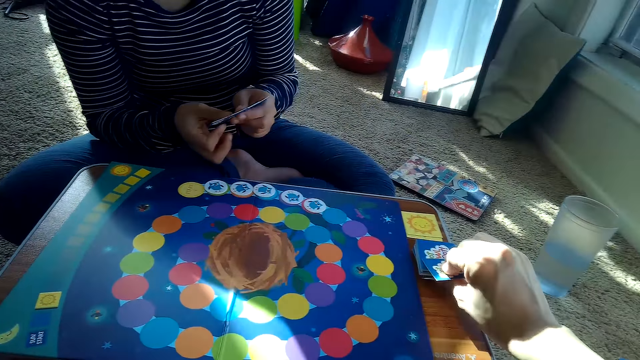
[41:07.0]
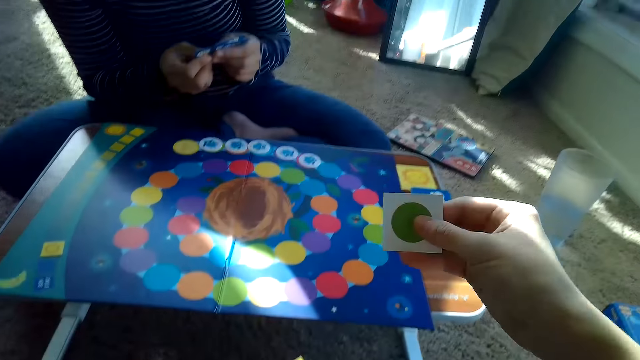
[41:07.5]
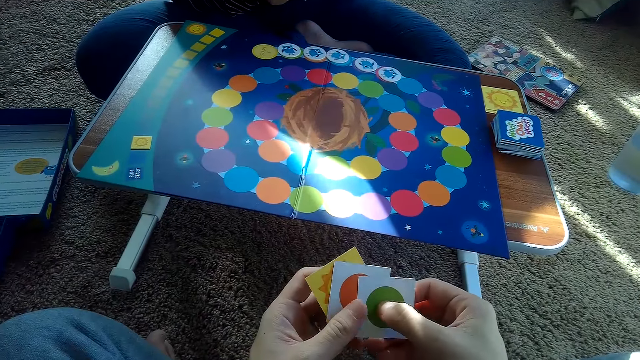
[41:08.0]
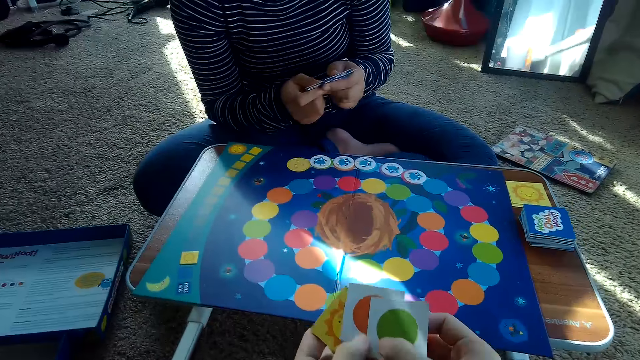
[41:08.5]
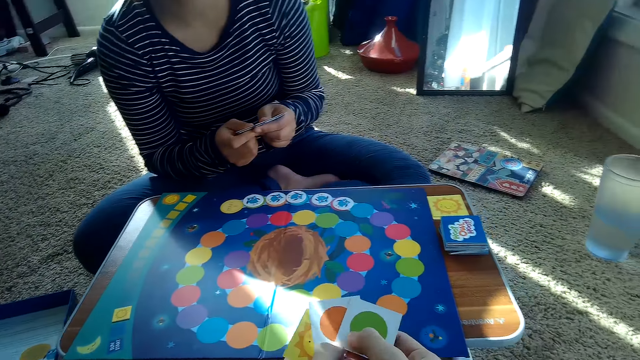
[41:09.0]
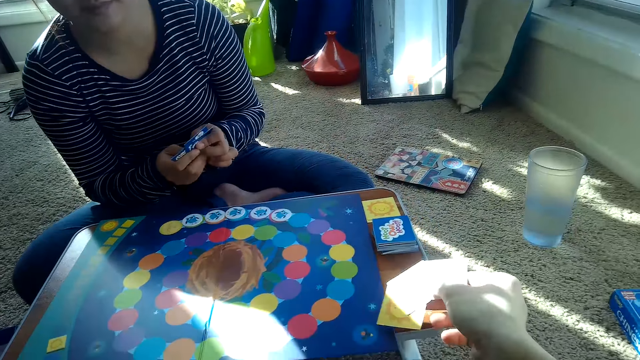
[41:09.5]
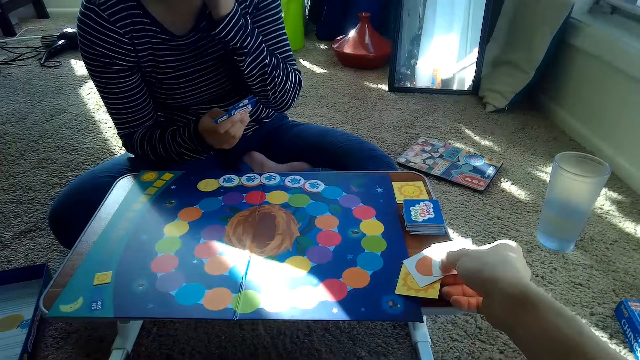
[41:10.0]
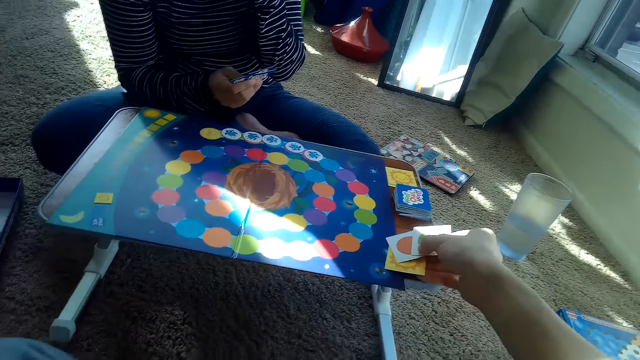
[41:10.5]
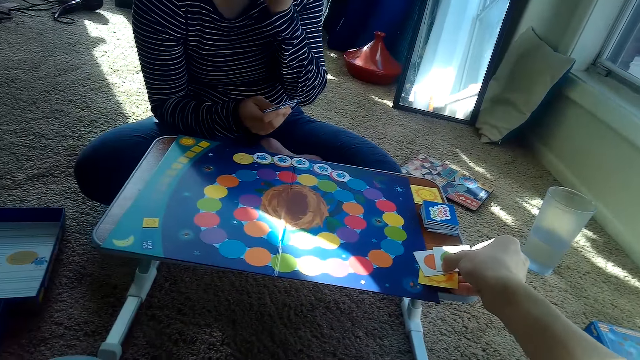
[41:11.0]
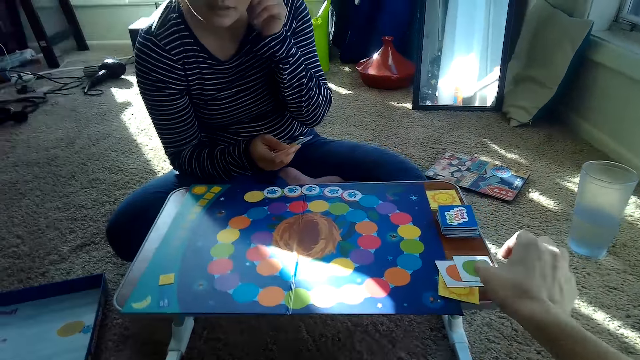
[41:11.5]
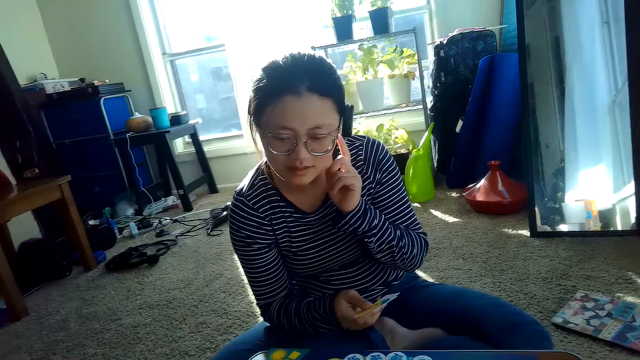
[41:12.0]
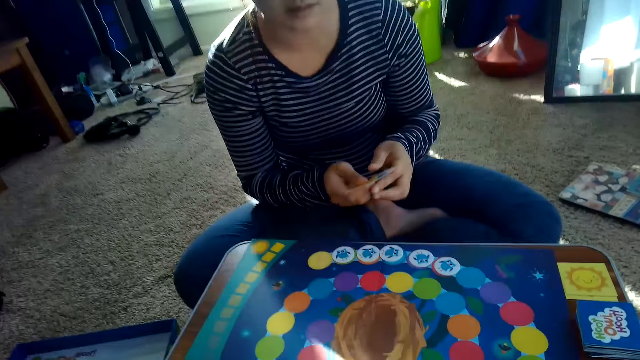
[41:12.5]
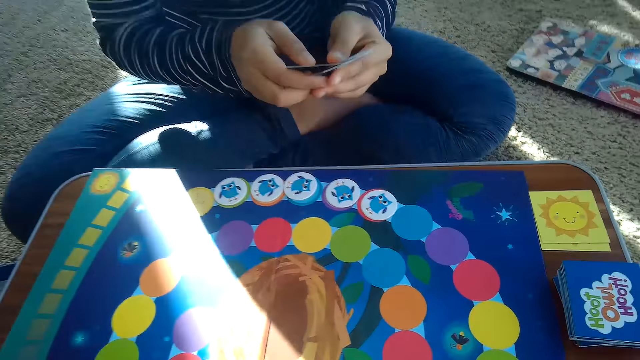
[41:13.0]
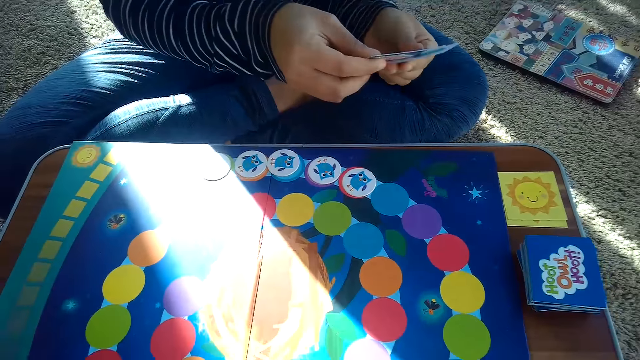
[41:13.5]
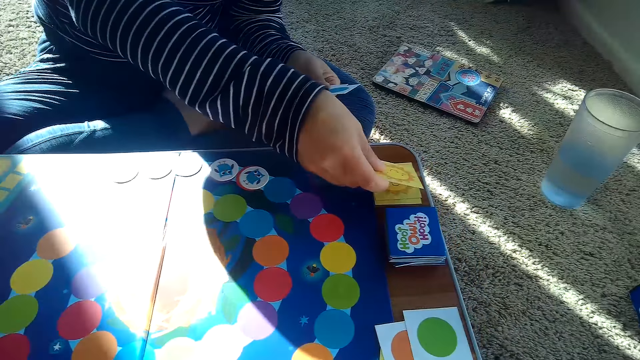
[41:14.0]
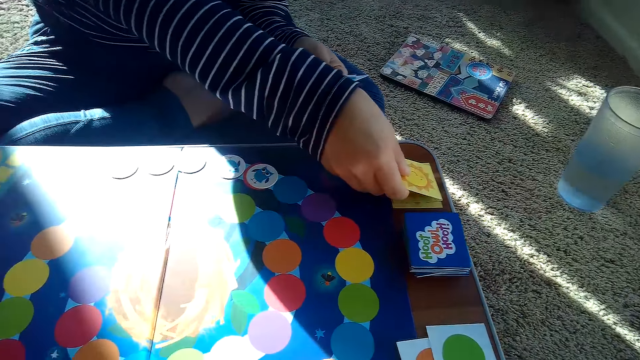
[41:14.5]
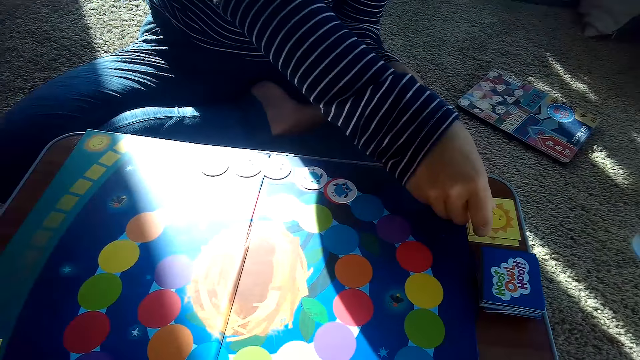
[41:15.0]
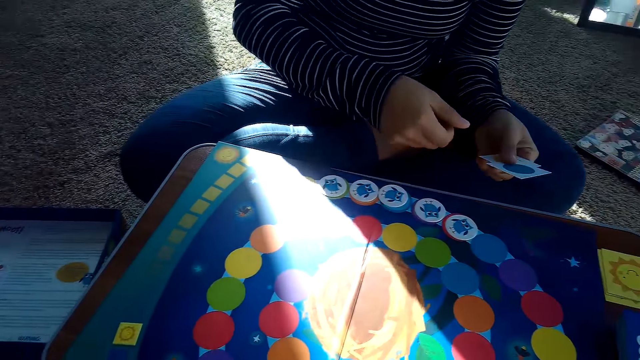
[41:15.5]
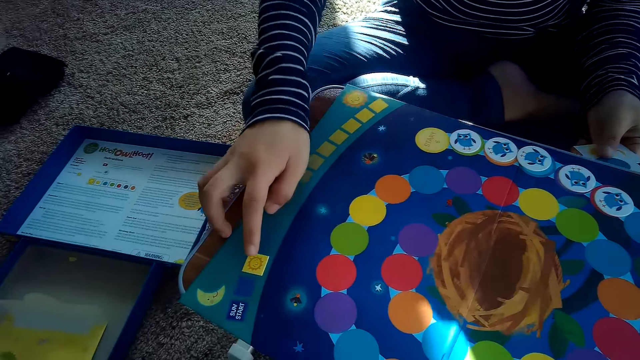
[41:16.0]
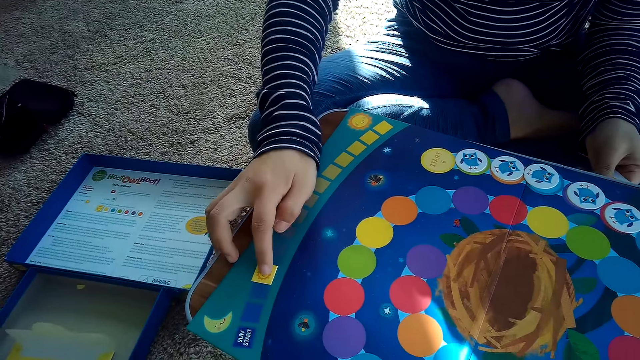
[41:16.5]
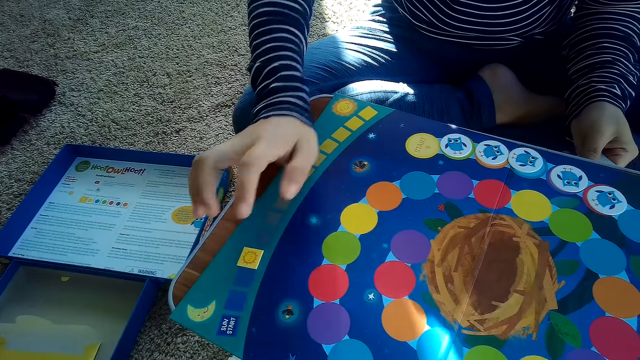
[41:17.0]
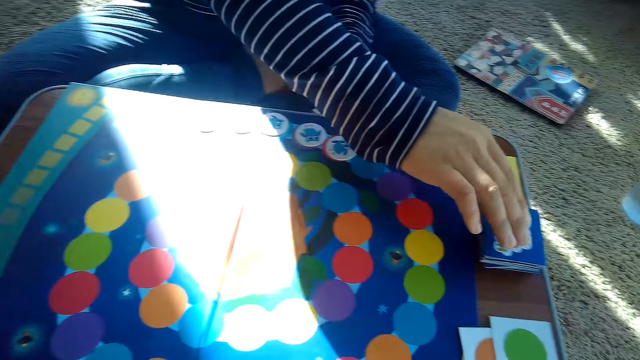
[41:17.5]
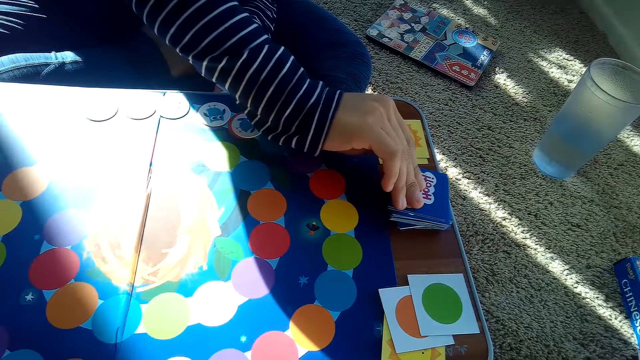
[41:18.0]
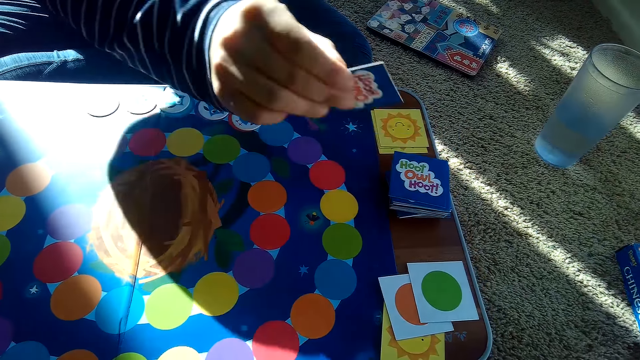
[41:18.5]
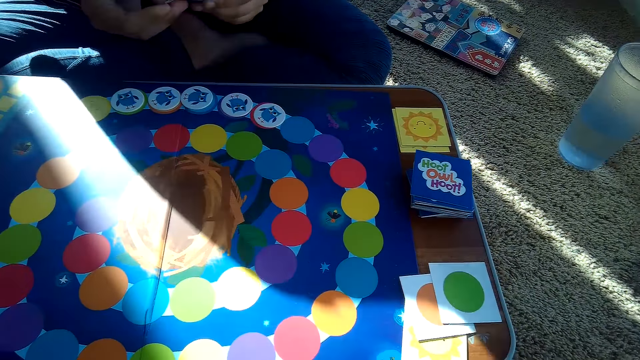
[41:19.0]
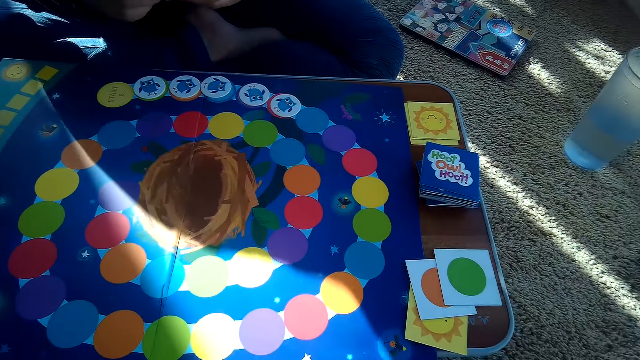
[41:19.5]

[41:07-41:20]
The camera wearer holds some cards in his hands. He drops the cards in his hand on the table with his right hand. The partner raises her left hand to her ear. The partner touches her face. The partner drops her left hand. The partner places a card on top of her stack of cards on the table. The partner adjusts a chip or card on the game board with her right hand. The partner picks a card from the stack of cards on the table with her right hand.

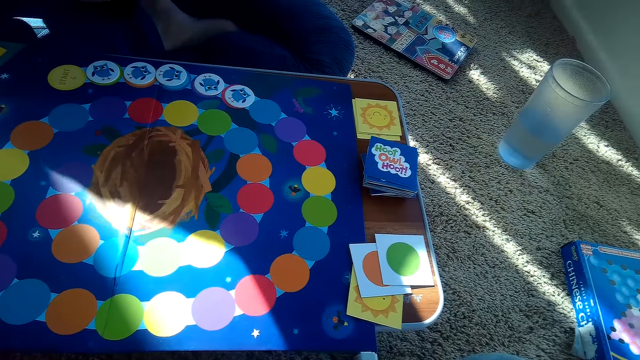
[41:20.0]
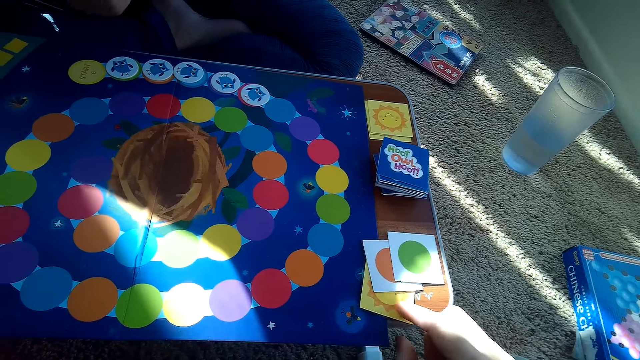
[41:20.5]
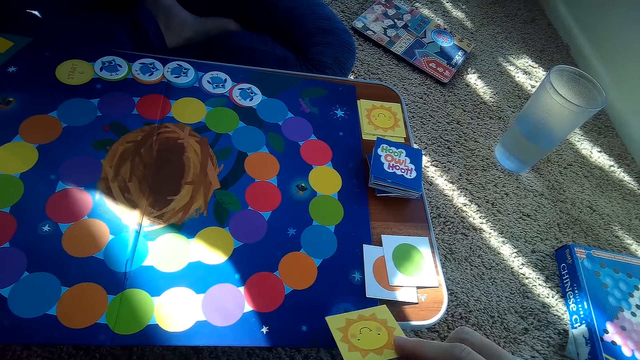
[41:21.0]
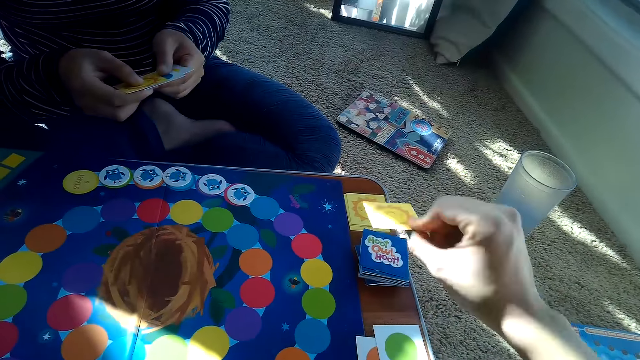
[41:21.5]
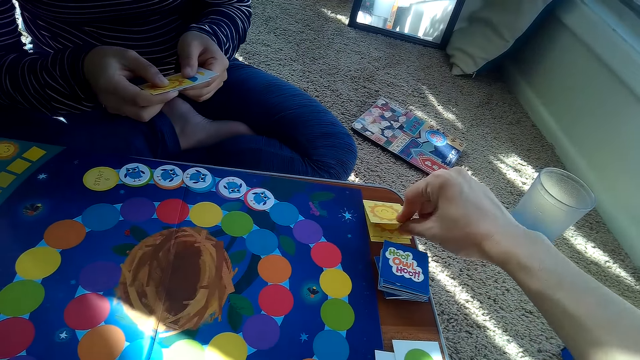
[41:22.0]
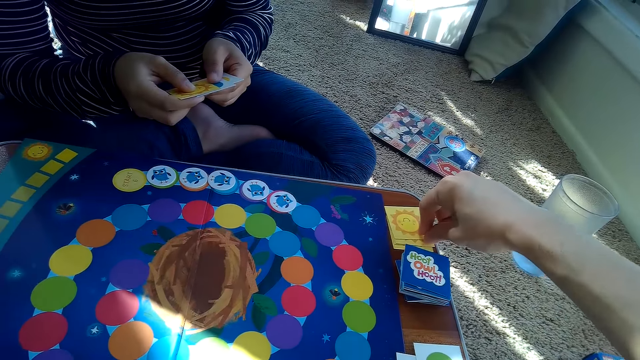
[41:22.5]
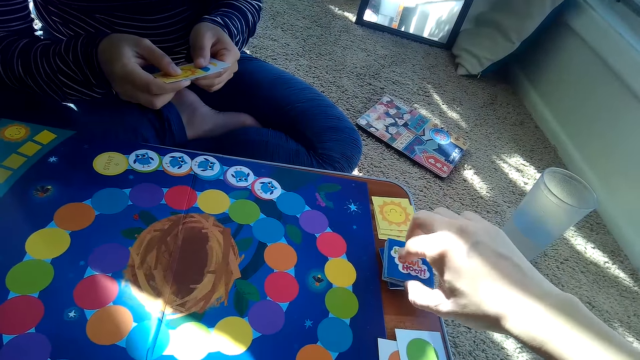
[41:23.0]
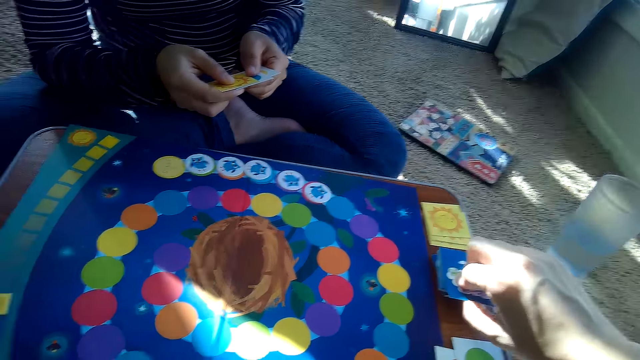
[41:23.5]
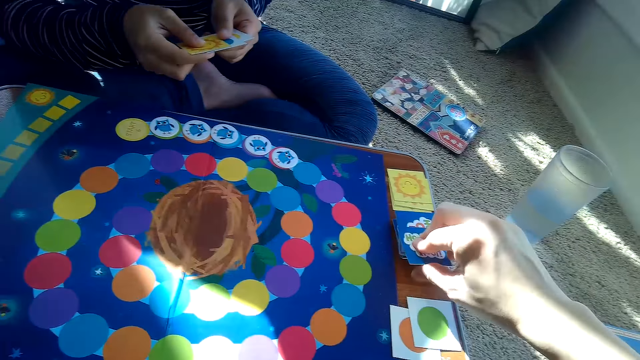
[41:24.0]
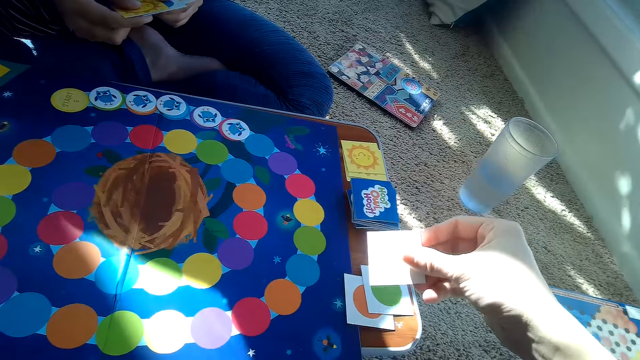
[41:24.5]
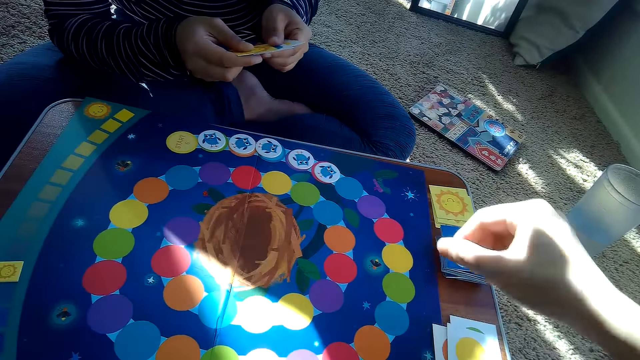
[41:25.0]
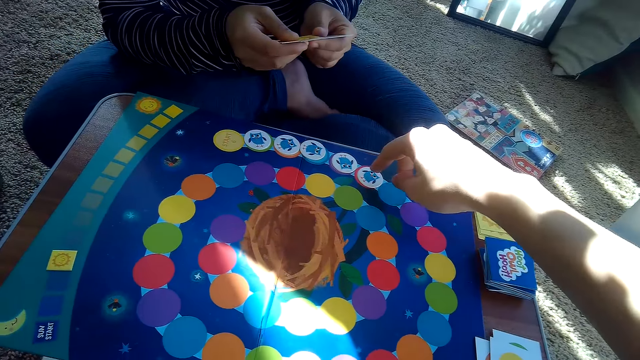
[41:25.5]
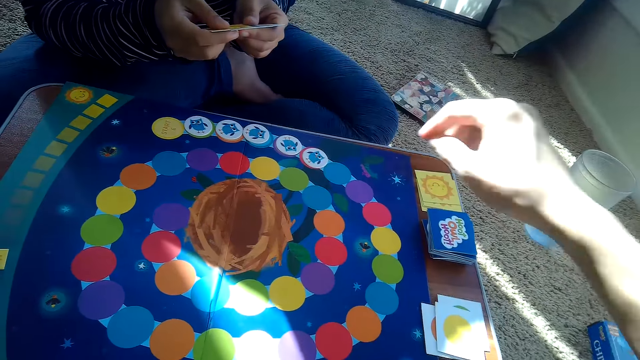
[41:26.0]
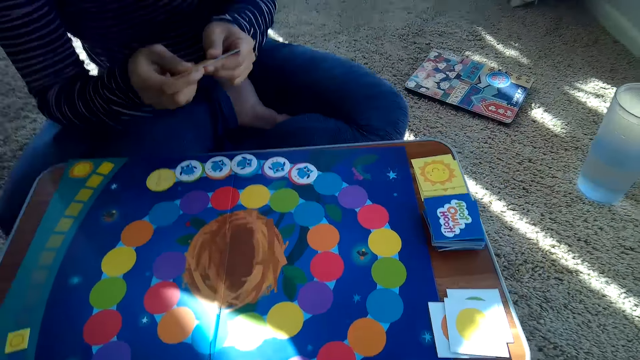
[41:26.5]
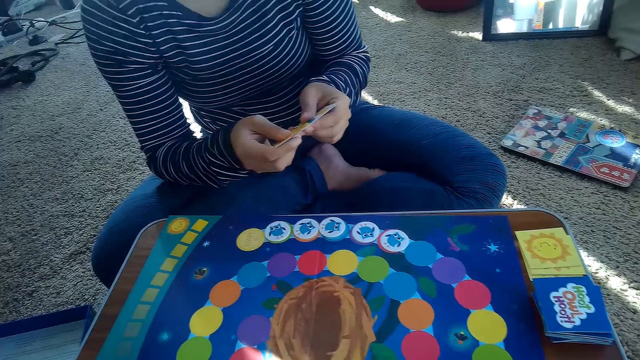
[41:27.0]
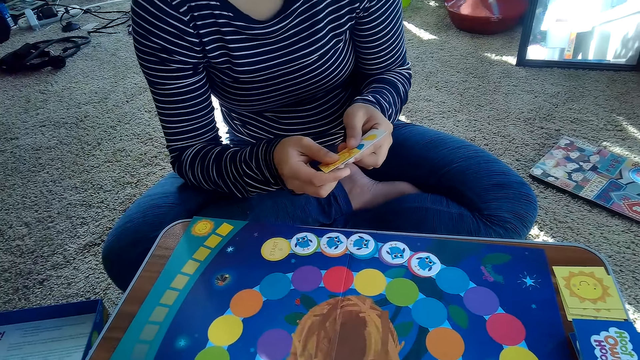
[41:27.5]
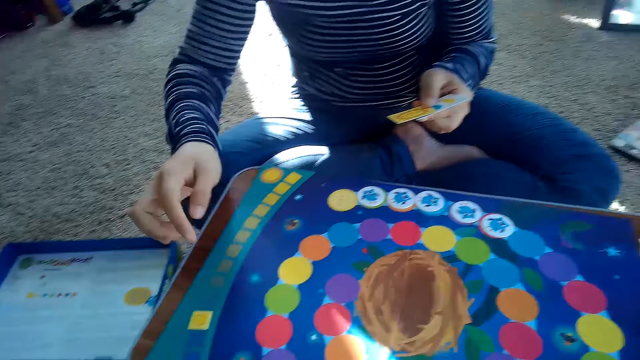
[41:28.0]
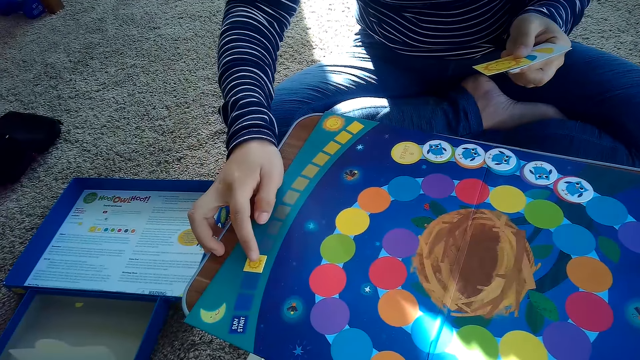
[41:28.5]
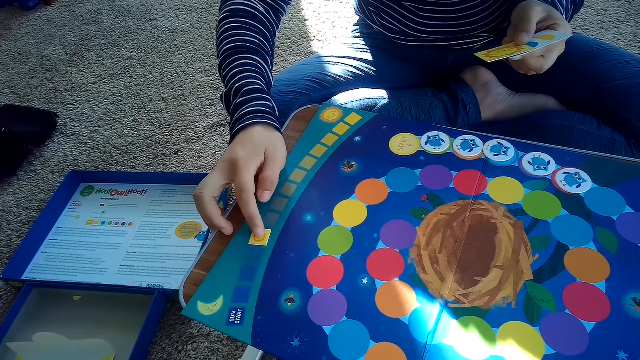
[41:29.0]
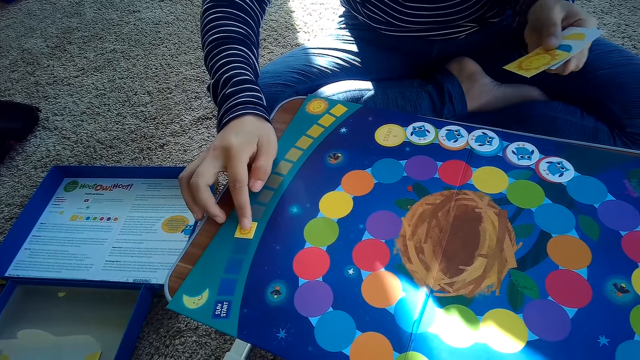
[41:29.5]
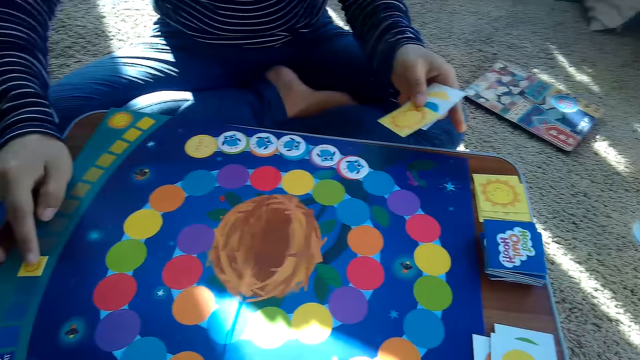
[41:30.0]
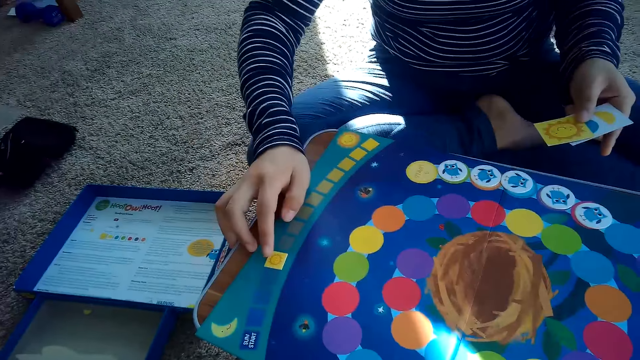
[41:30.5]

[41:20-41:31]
The camera wearer picks a card from the table with his right hand. He places the card on his partner's stack of cards with his right hand. He picks a card from the stack of cards on the table with his right hand. He places the card on the table. He points at the cards. The partner adjusts a chip on the game board with her right hand and moves a card.
